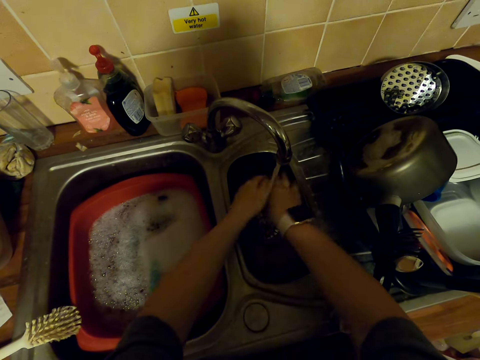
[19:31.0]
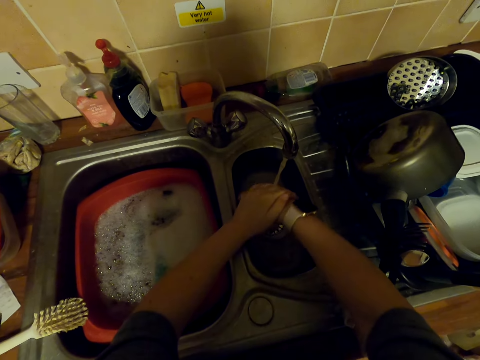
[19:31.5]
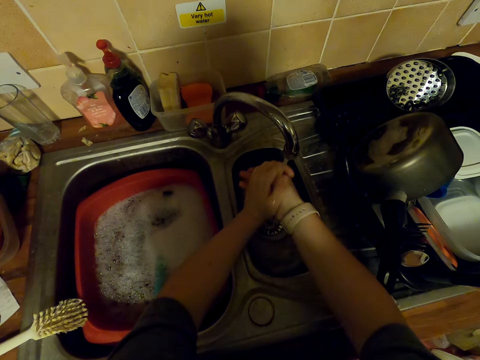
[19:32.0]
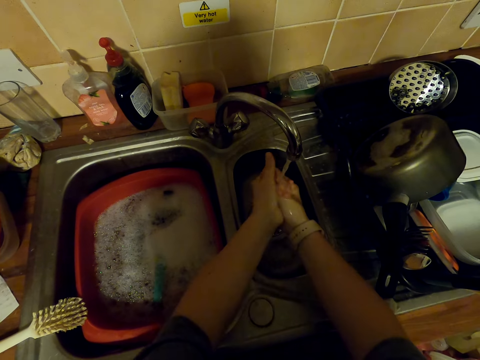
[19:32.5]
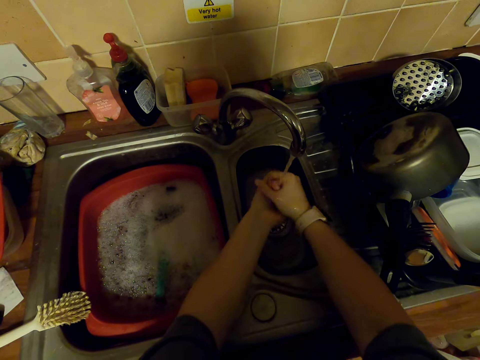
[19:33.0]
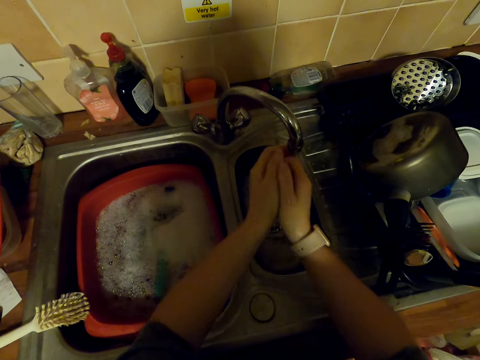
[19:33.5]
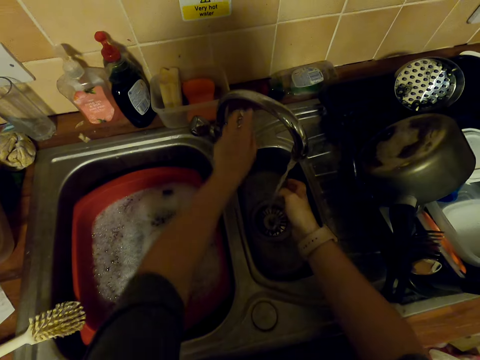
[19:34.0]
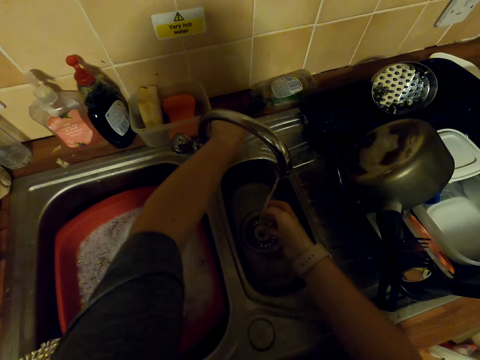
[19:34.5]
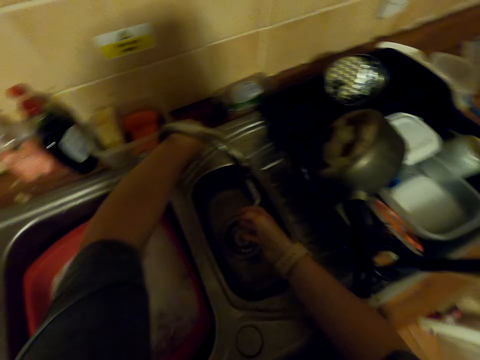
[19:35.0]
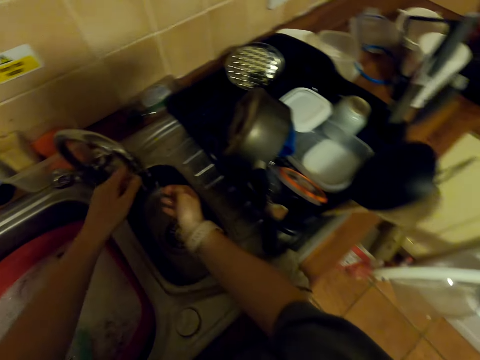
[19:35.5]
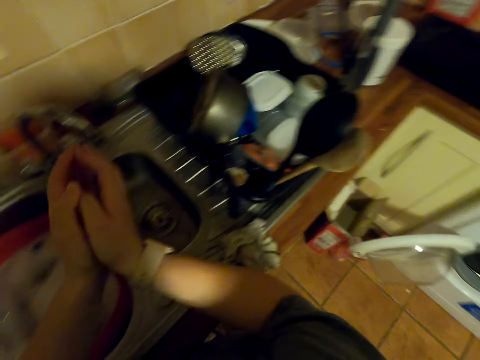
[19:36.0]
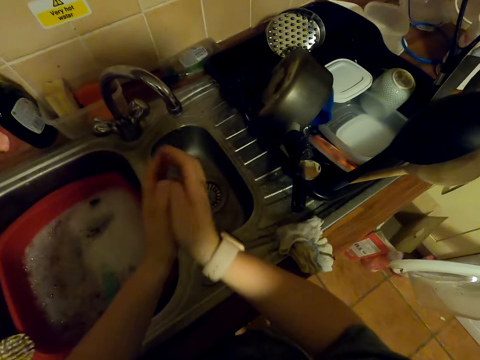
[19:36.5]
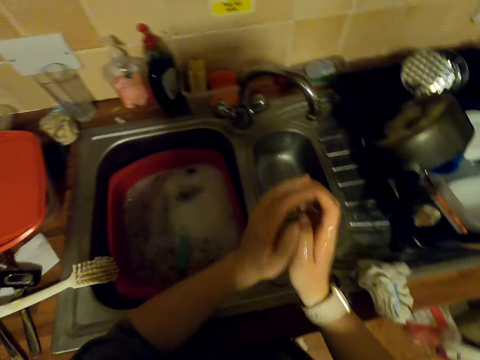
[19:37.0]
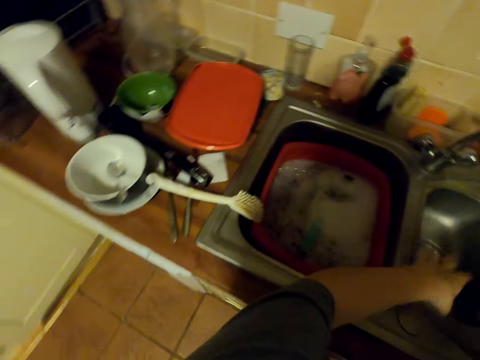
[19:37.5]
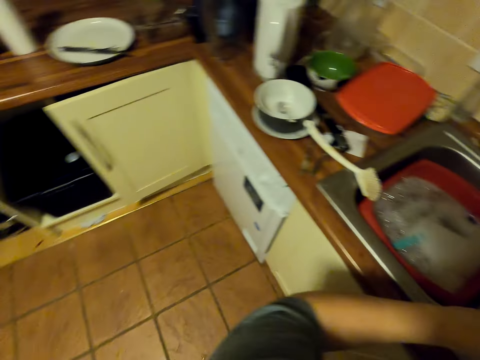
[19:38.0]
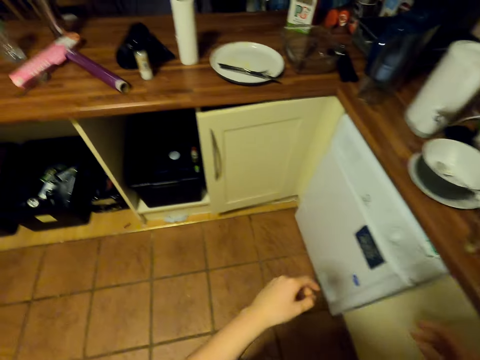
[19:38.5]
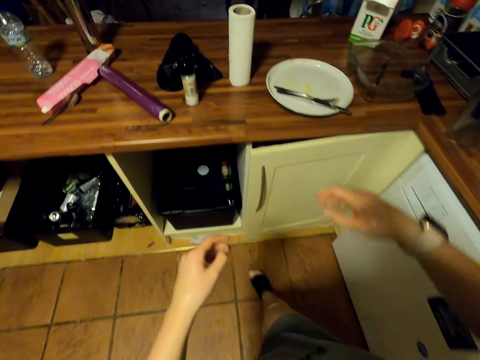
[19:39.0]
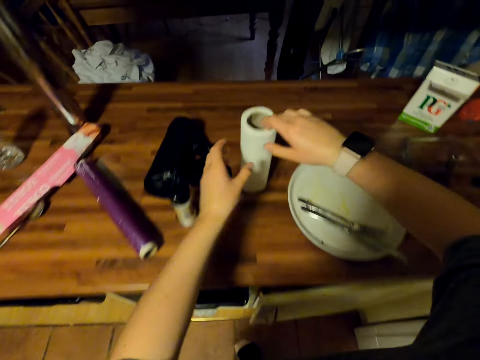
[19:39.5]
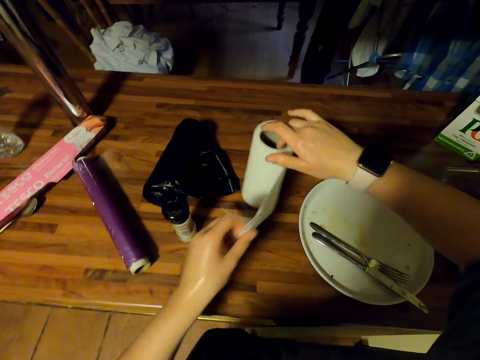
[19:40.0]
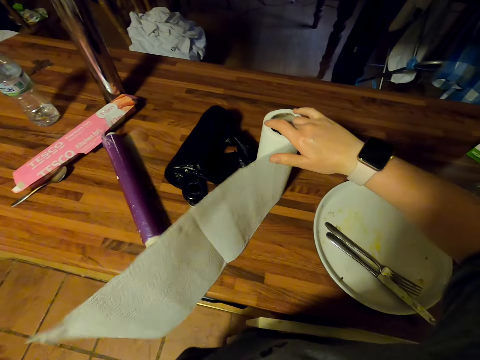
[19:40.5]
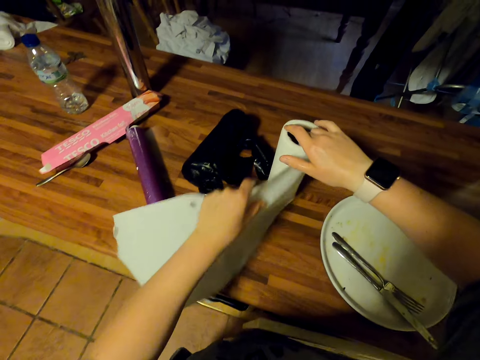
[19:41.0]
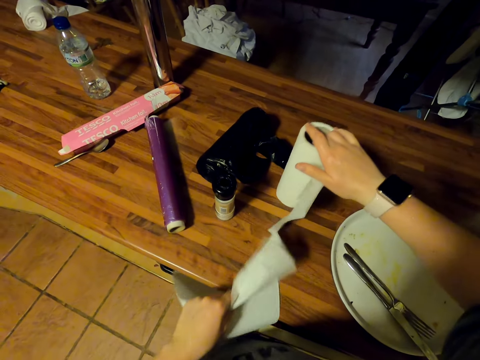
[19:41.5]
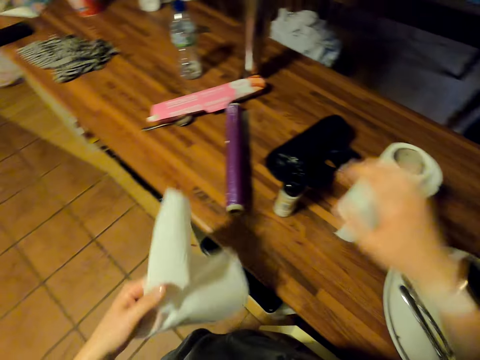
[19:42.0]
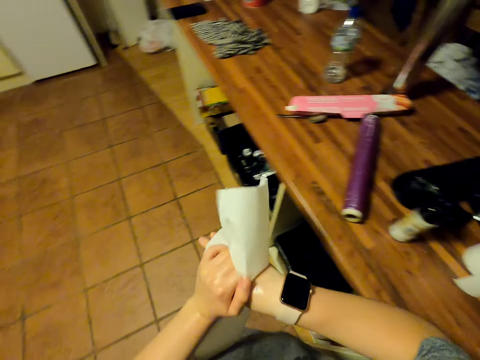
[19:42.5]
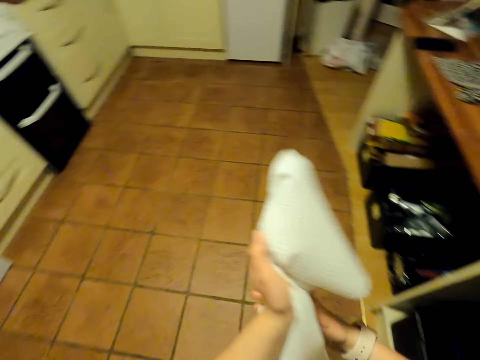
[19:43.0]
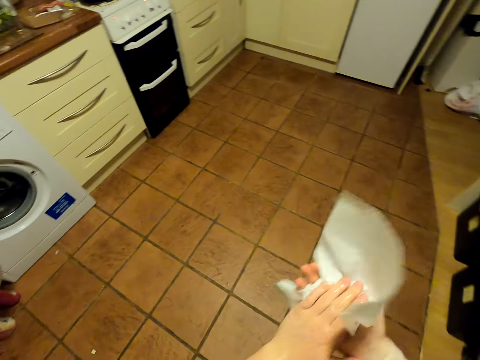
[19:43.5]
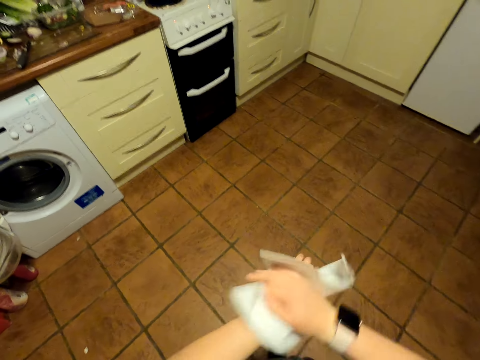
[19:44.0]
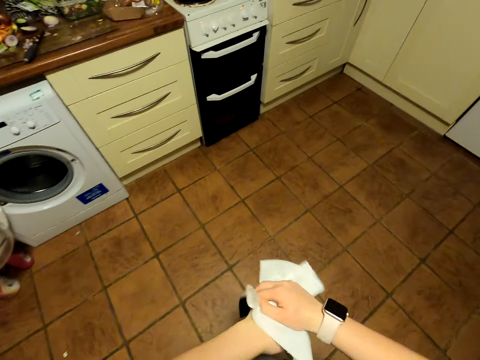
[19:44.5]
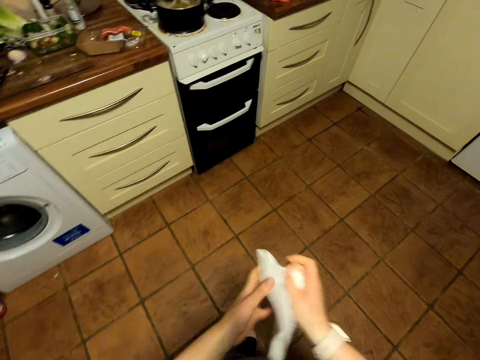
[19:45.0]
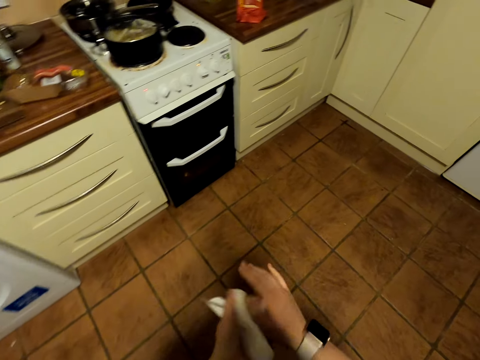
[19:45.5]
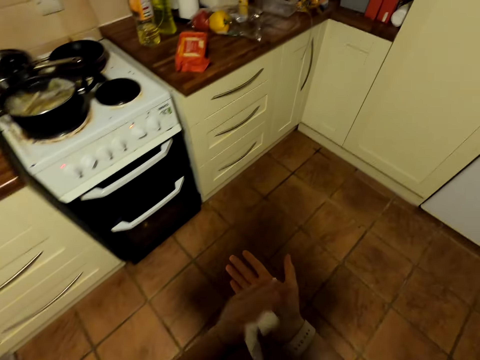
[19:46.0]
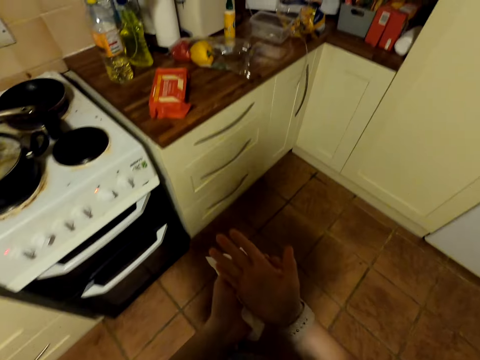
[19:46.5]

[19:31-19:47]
The camera wearer shakes hands in the sink. They close the faucet. They shake hands in the sink. They walk in the kitchen. They pull a kitchen tissue, cut the kitchen tissue, and wipe hands with the kitchen tissue. They walk around.

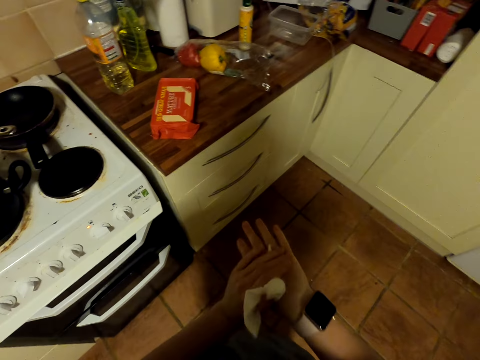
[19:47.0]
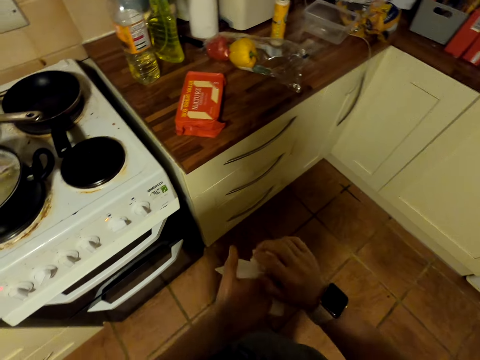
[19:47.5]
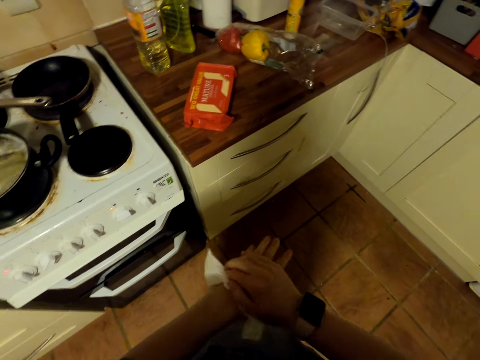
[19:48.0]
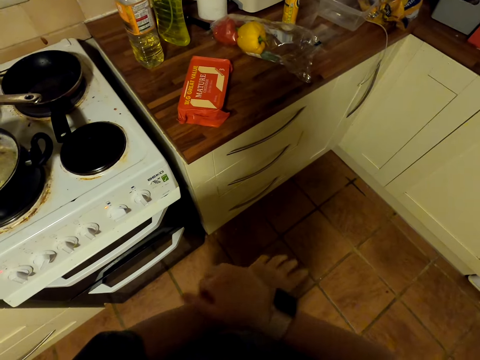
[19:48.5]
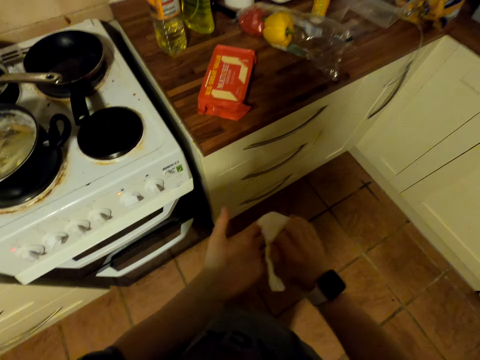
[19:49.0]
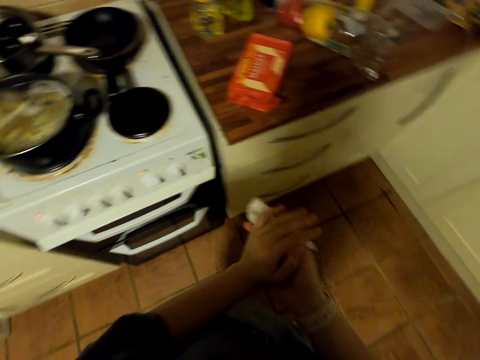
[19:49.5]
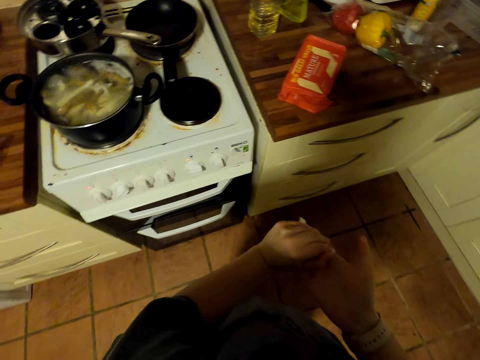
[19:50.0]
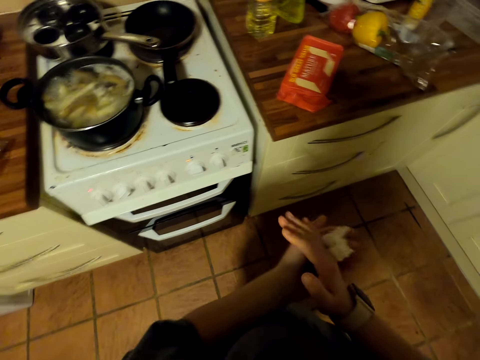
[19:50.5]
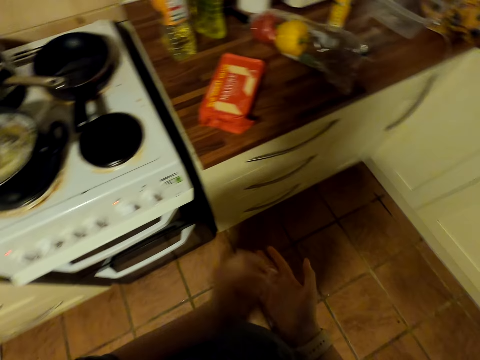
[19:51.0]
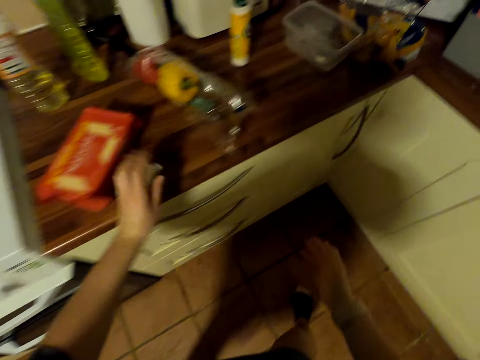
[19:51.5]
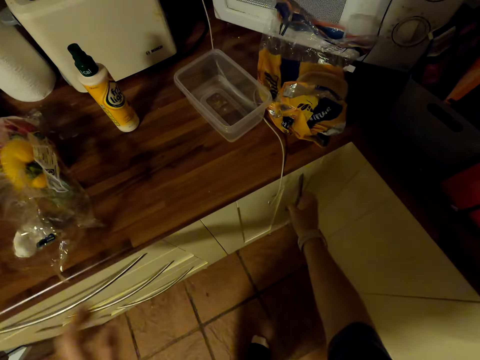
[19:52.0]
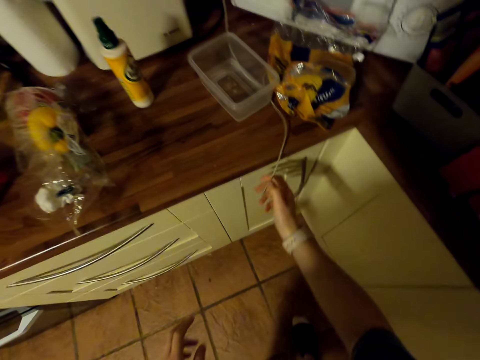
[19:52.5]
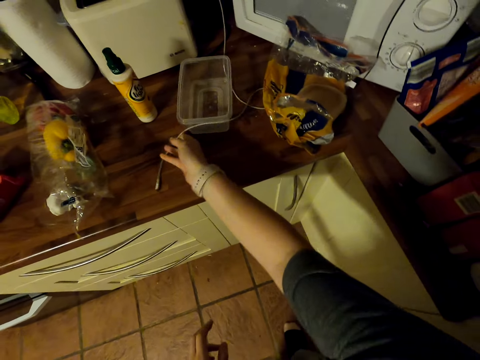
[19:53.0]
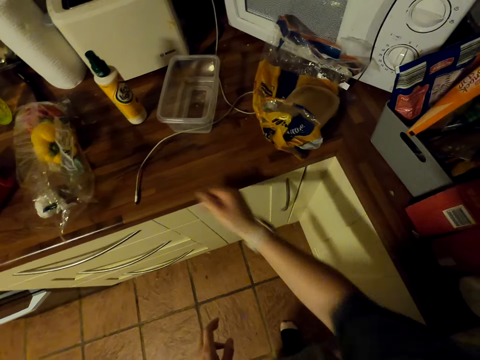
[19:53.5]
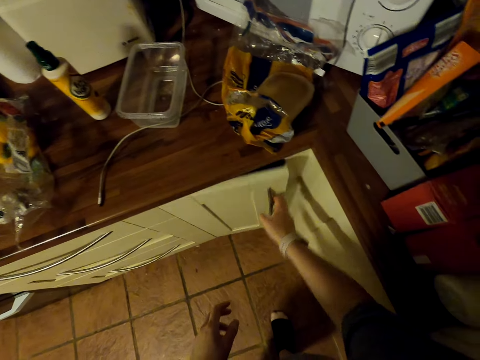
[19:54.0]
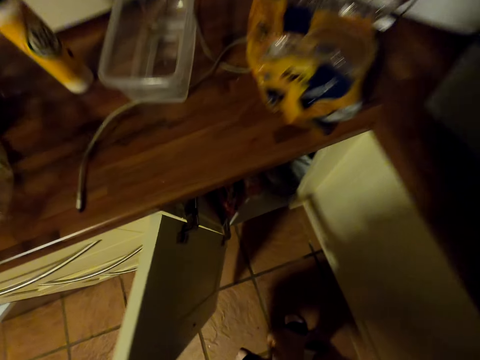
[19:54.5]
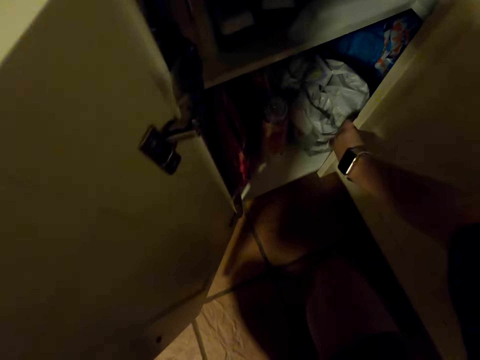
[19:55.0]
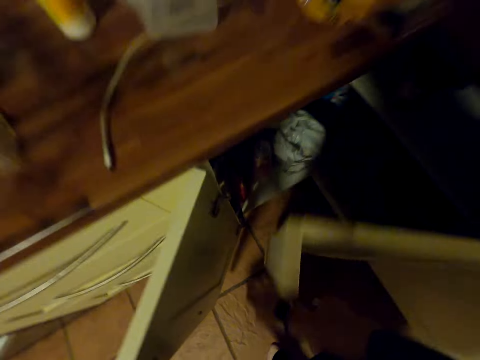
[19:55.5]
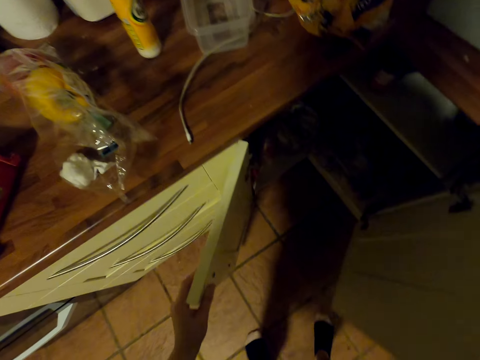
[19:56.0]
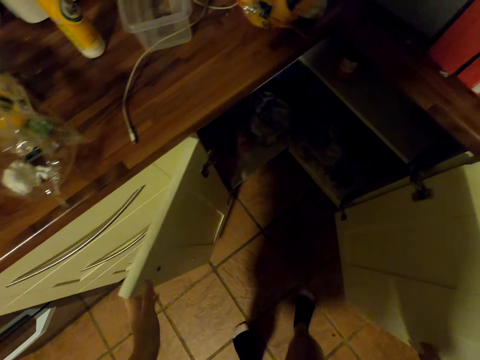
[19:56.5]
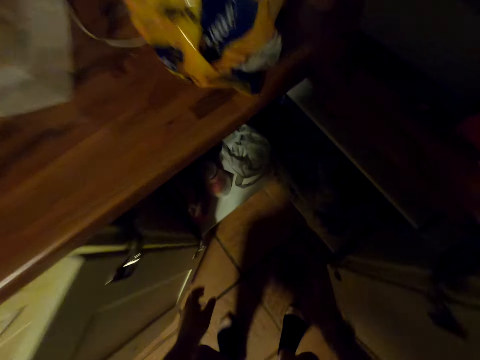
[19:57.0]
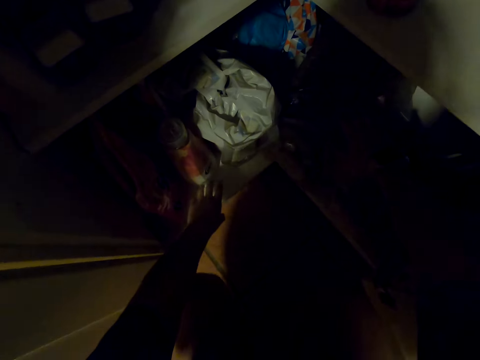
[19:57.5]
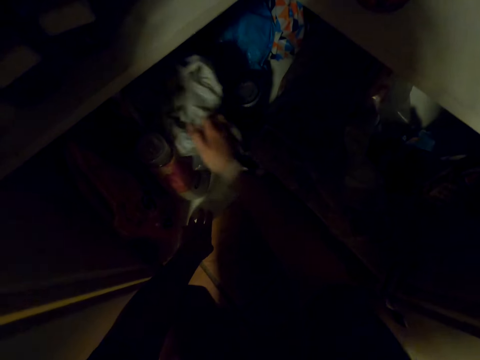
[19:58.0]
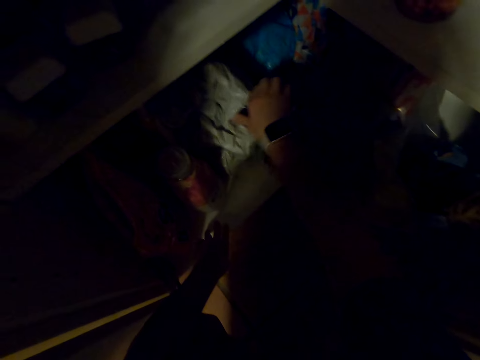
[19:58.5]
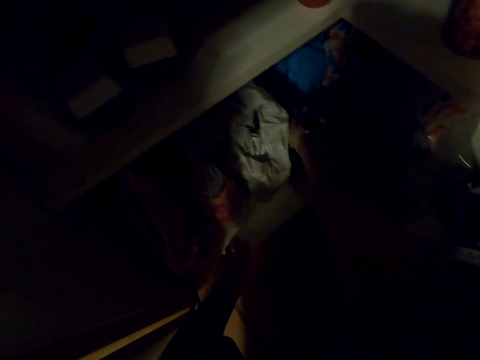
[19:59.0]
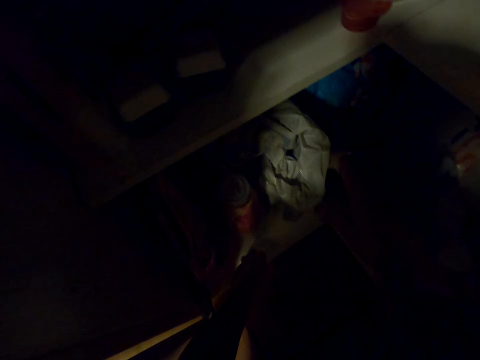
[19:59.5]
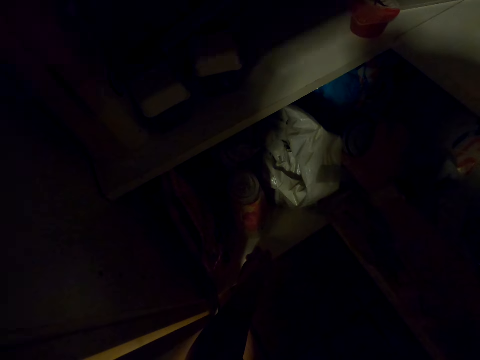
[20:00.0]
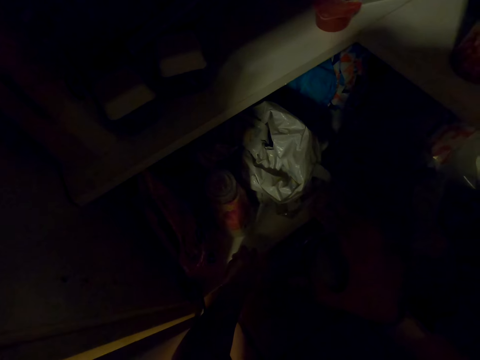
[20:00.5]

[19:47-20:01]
The camera wearer puts the kitchen tissue on the countertop. They hold a cabinet door. They move a cable. They open the cabinet door. They squat. They open a cabinet door. They move around. They squat. They move paper in the cabinet. They pick a jar in the cabinet.
